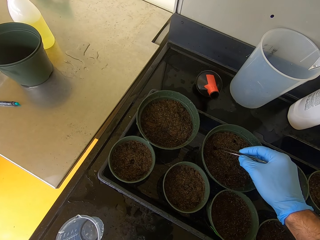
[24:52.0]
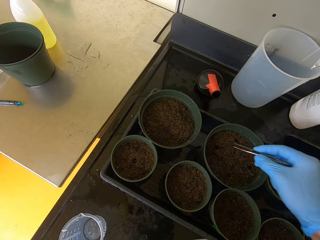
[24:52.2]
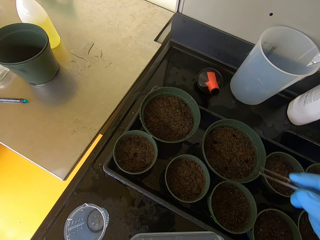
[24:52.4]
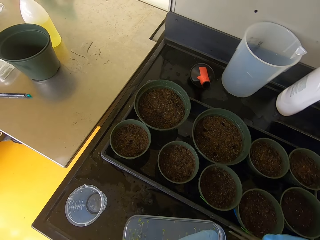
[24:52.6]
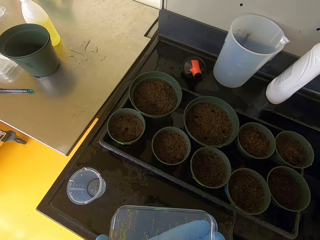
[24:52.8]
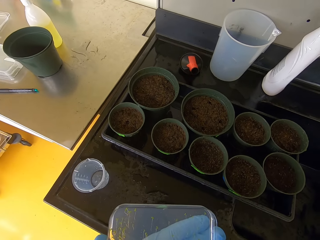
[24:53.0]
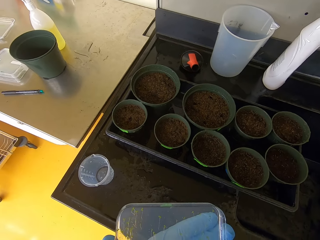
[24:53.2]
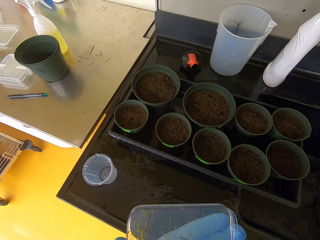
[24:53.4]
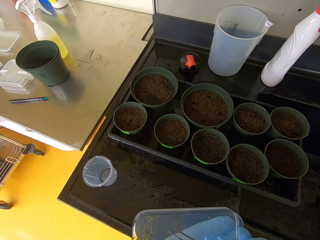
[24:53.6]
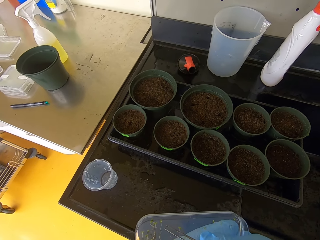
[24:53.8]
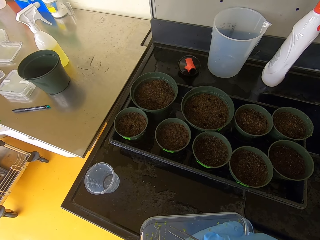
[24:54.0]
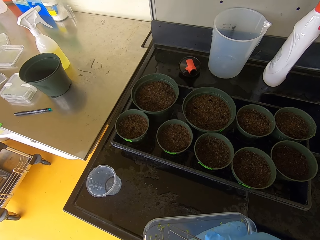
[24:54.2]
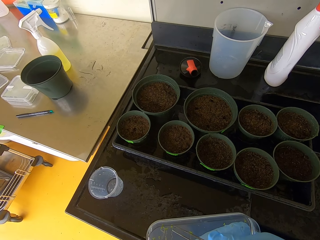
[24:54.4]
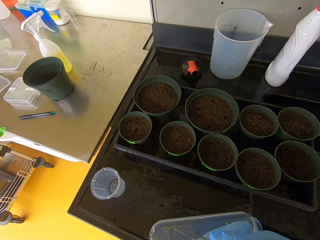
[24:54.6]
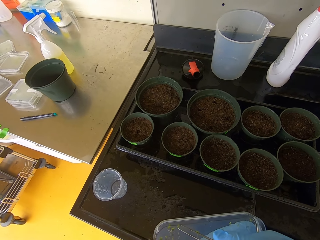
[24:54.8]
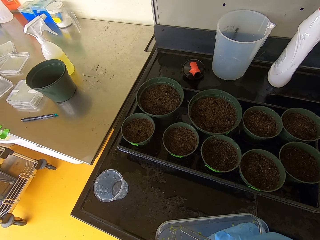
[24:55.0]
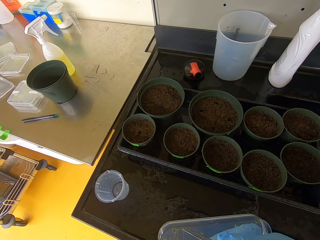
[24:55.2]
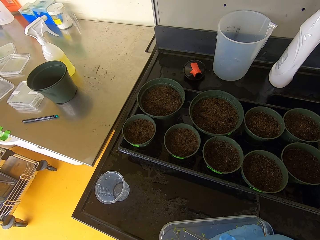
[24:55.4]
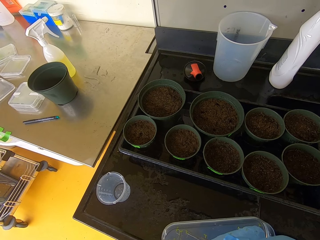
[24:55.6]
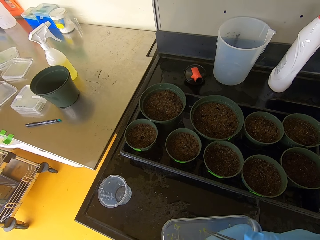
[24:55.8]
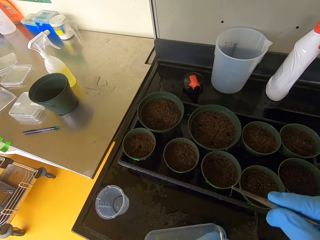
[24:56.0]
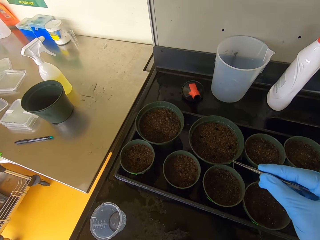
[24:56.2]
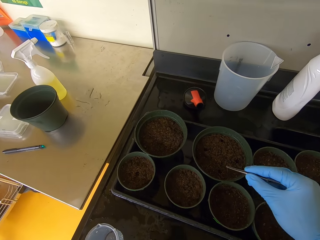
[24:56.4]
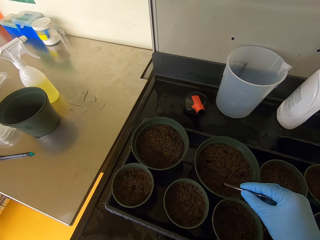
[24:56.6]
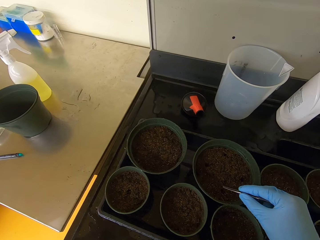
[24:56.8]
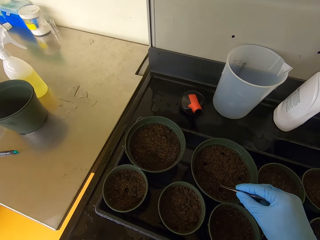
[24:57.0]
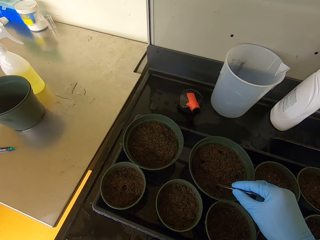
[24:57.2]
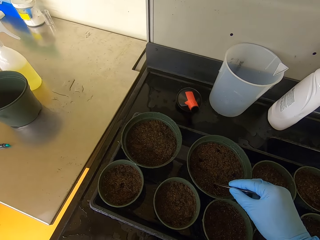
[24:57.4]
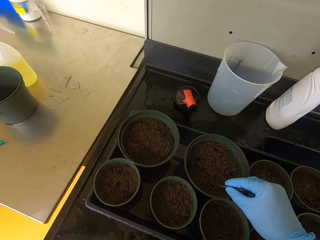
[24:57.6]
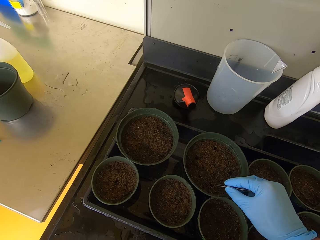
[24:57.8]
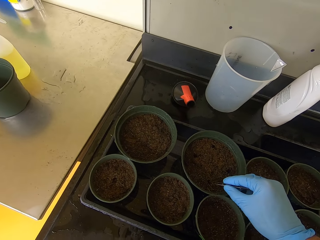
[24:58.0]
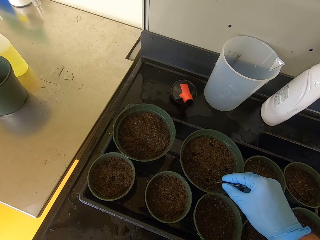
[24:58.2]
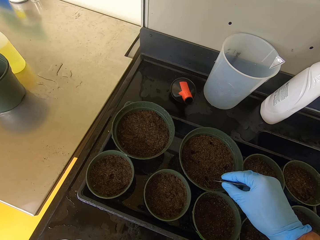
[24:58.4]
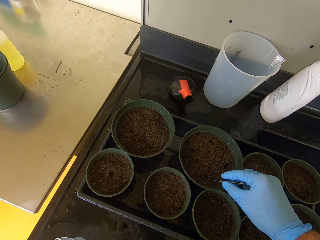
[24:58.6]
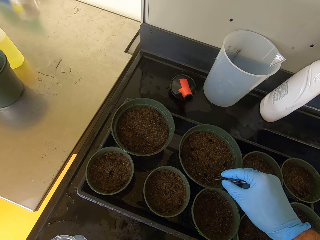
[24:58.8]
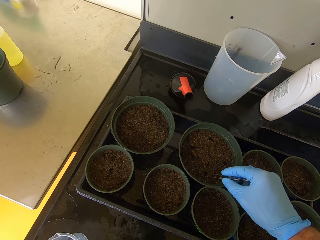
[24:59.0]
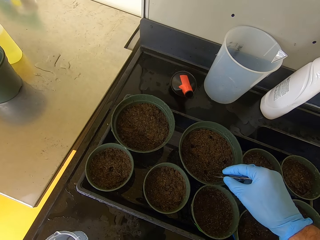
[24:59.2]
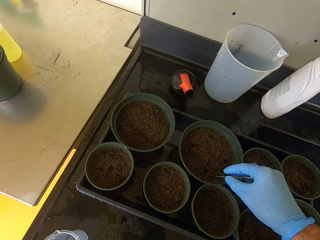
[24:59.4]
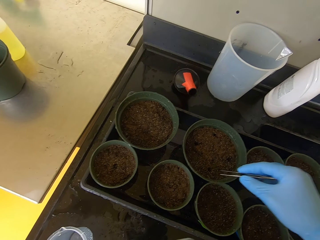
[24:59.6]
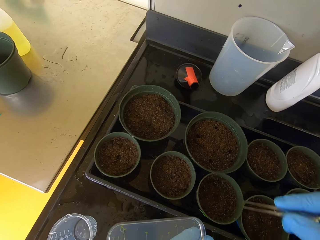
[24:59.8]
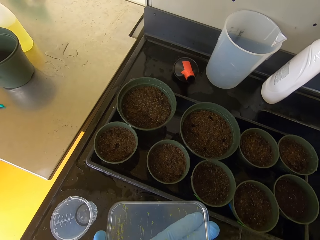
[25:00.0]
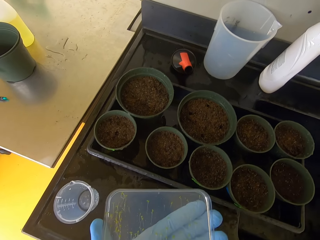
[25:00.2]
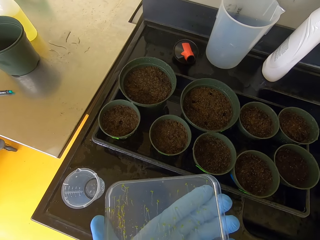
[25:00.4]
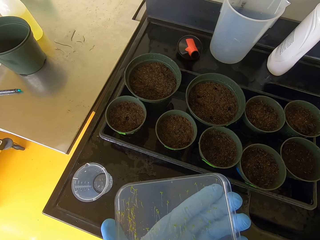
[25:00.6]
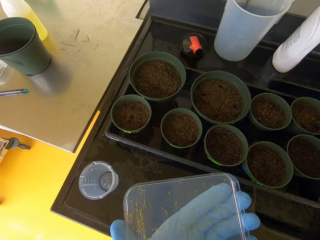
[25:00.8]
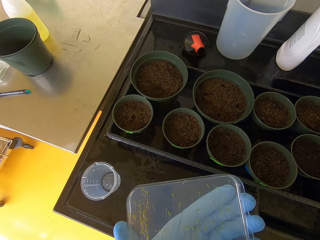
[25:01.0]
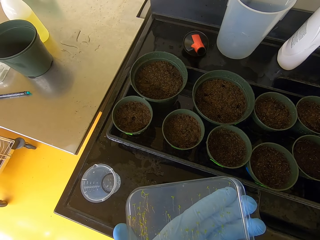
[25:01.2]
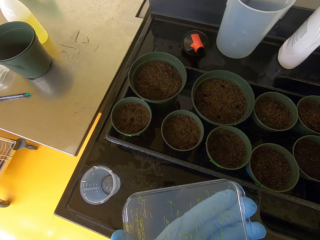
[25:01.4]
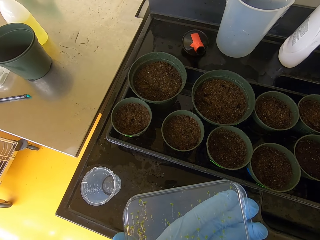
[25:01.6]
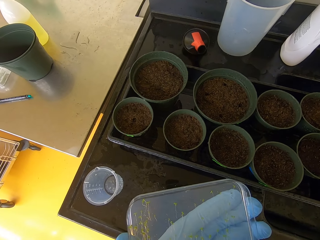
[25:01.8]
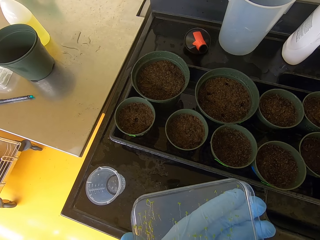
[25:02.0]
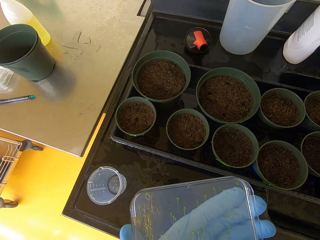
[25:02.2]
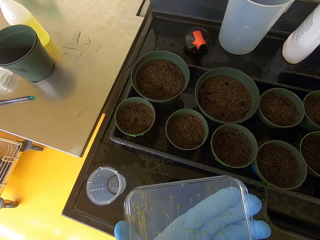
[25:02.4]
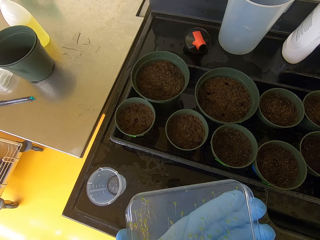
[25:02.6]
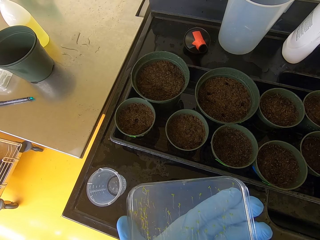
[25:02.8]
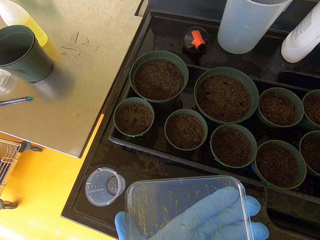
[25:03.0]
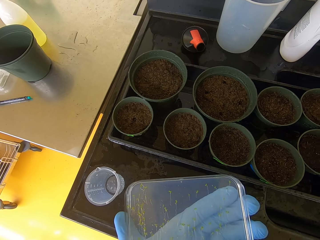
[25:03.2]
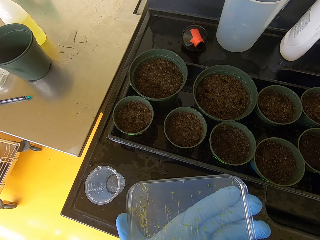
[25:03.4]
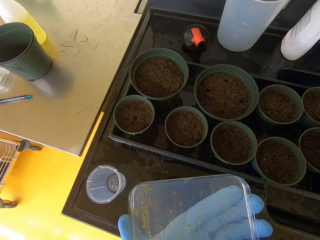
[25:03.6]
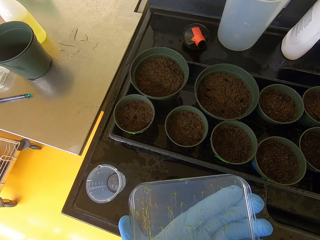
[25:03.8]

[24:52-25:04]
The camera wearer lifts a hand. They tong a seedling. They put the seedling in the soil. They lift the hand. They tong the seedling.

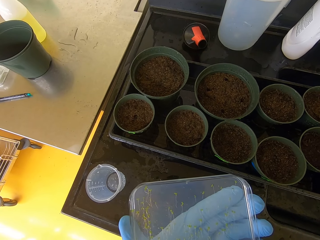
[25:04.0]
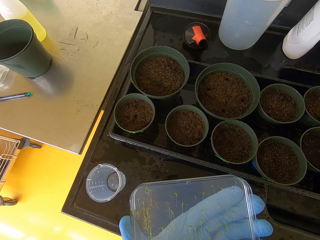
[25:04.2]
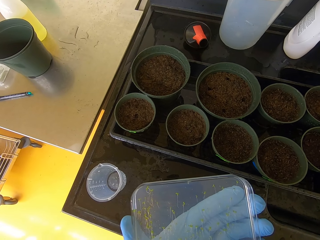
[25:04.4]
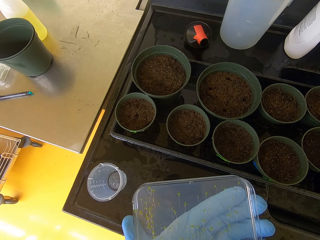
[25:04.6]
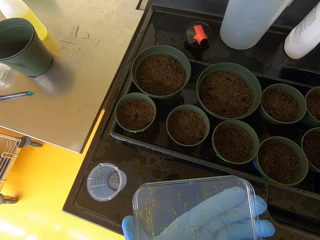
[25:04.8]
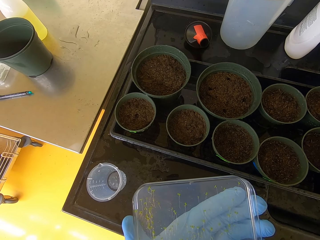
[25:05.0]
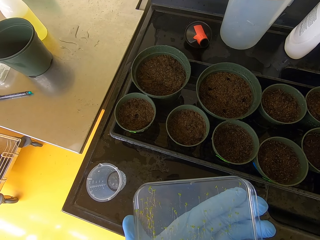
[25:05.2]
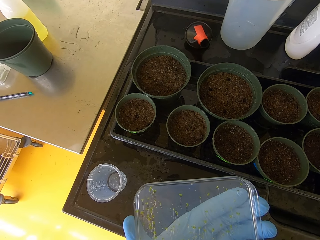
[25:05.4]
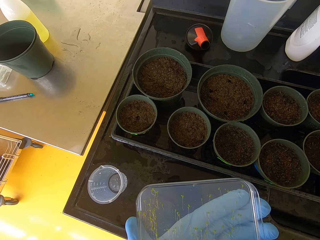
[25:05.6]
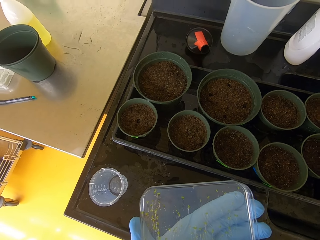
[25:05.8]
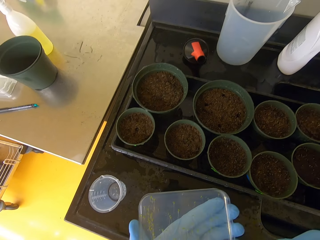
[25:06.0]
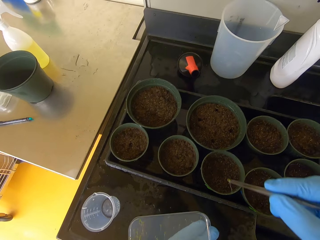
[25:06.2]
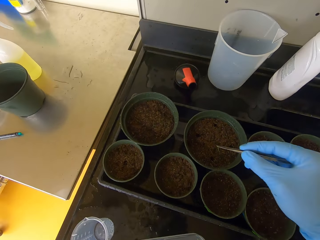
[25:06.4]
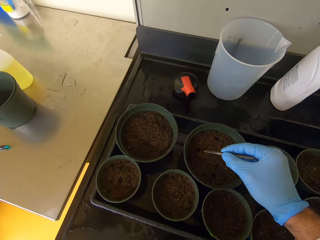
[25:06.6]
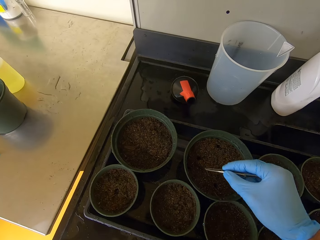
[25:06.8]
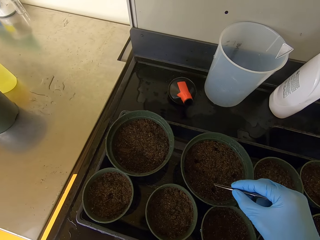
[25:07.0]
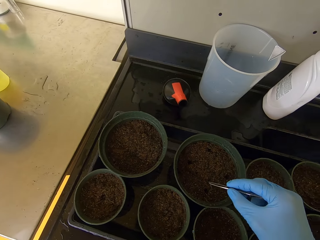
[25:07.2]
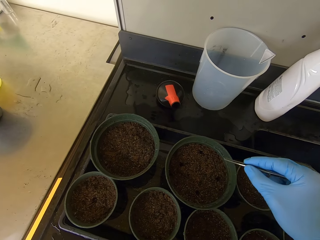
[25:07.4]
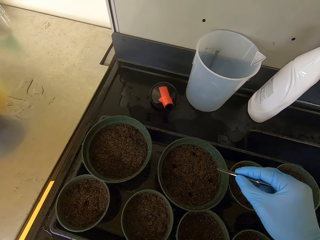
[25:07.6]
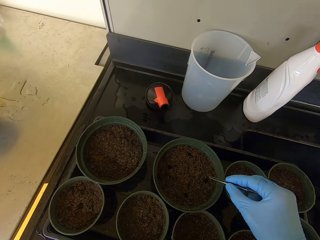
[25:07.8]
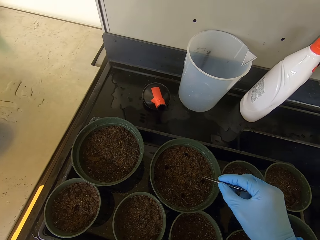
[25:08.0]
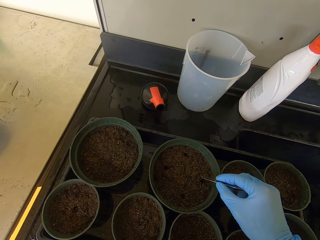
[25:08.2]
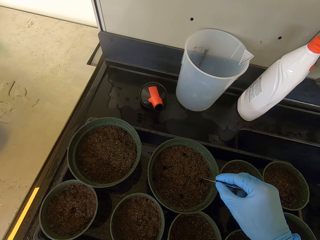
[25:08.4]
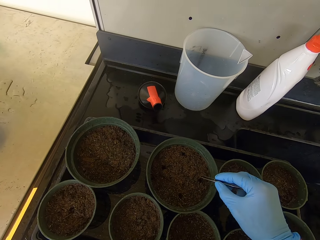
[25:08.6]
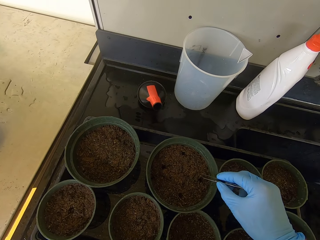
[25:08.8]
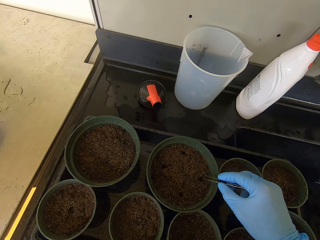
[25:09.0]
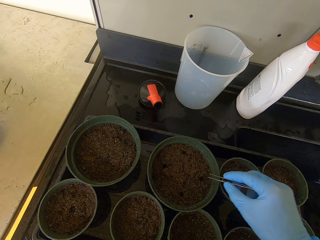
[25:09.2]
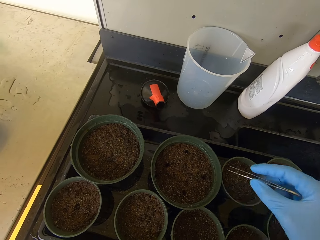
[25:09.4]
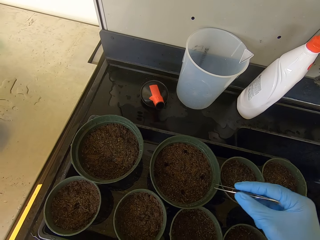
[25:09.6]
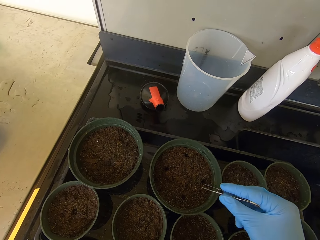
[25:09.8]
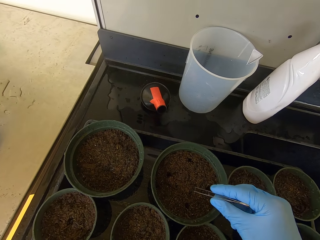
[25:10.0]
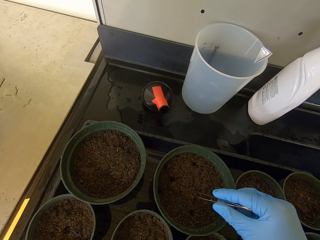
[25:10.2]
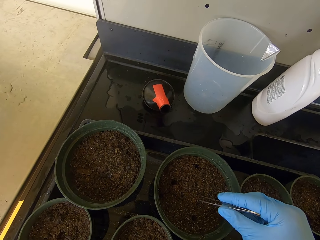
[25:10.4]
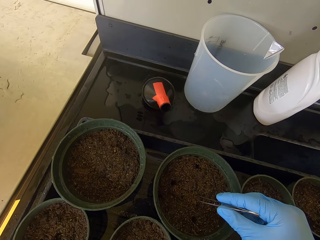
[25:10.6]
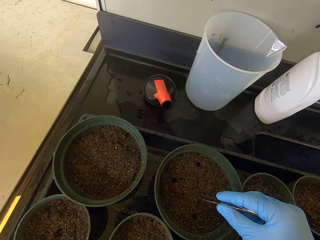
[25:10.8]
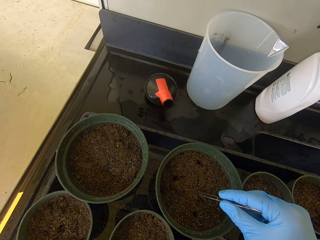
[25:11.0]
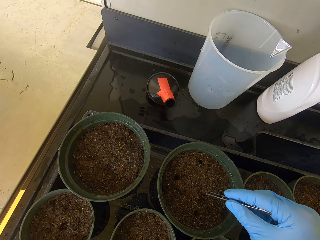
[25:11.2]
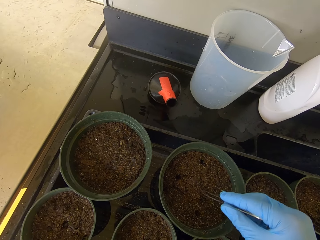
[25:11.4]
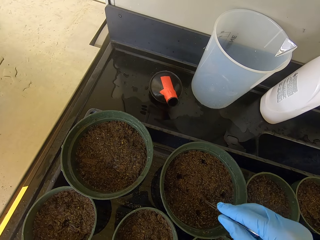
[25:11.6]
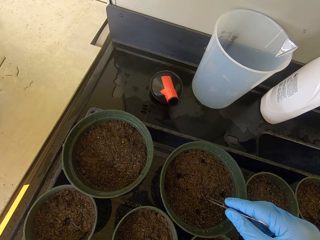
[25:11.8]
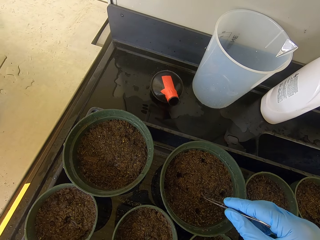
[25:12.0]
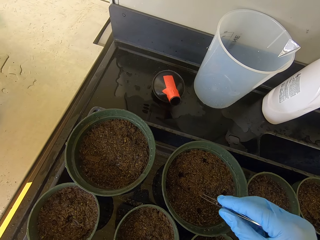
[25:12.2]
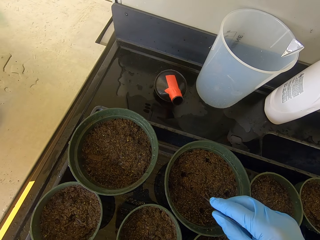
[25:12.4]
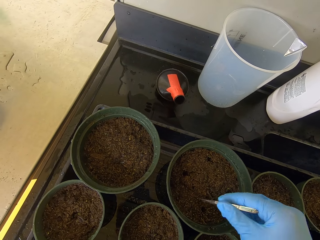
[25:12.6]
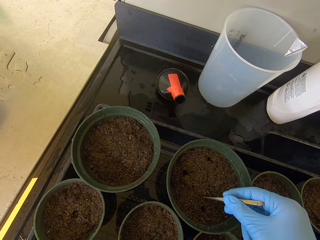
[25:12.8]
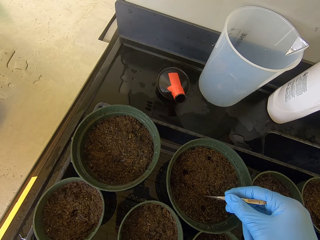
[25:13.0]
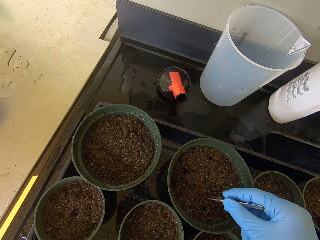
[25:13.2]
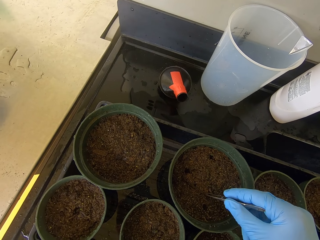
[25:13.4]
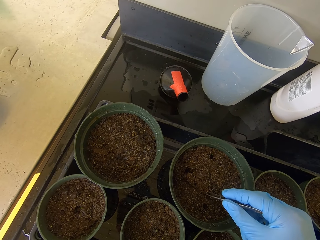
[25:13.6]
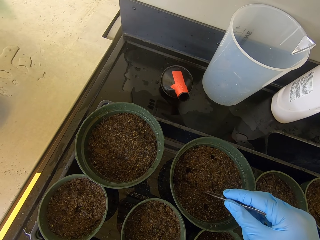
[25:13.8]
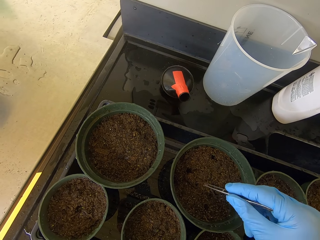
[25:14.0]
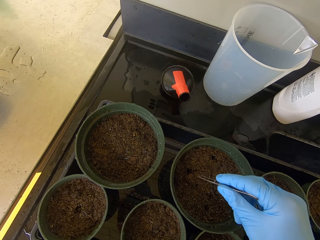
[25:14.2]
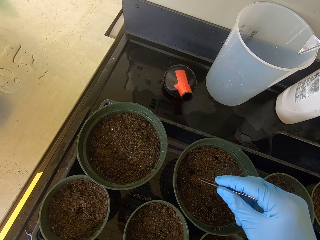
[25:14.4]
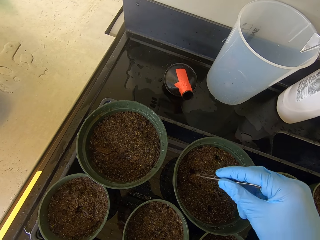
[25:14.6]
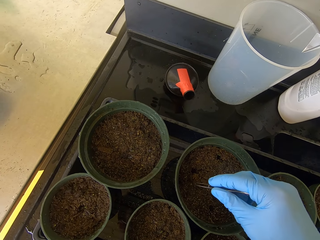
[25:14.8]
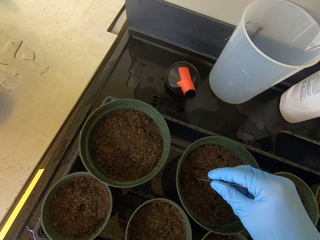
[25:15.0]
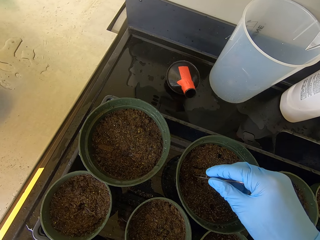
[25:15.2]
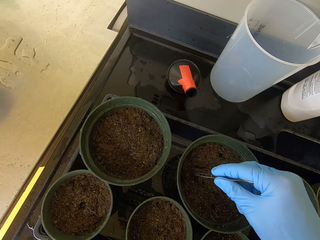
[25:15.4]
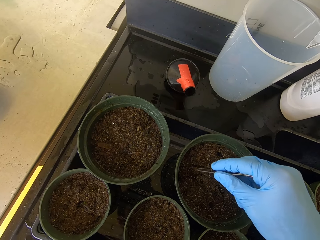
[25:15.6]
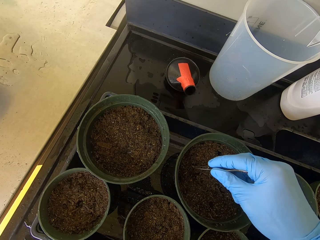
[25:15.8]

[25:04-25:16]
The camera wearer puts a seedling in the soil. They cover the seedling.
